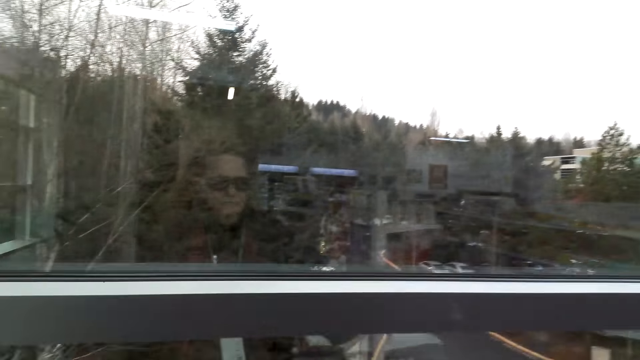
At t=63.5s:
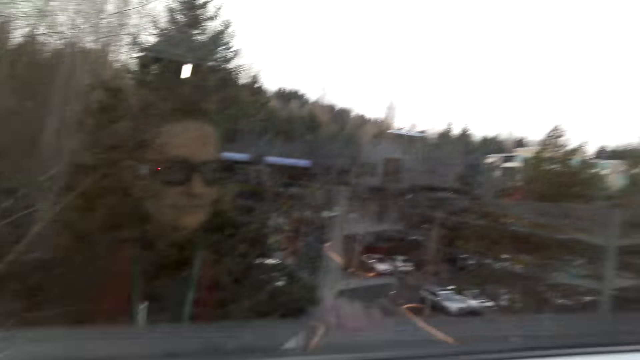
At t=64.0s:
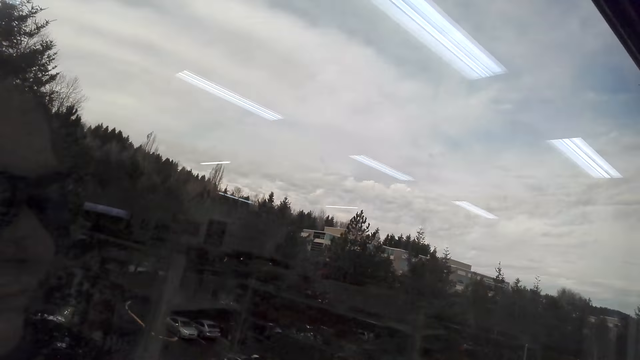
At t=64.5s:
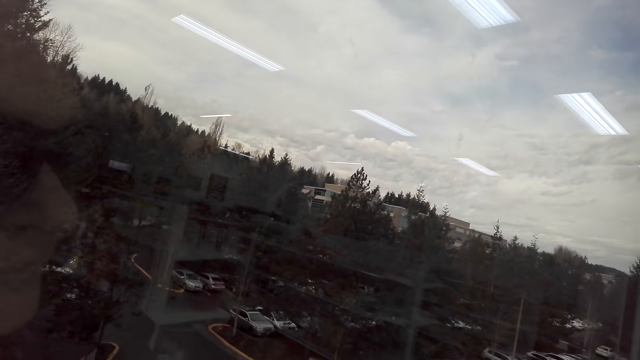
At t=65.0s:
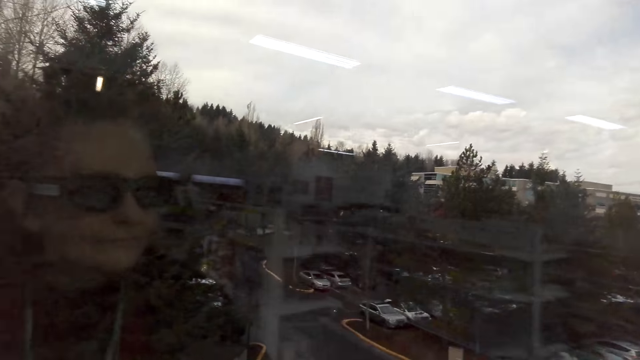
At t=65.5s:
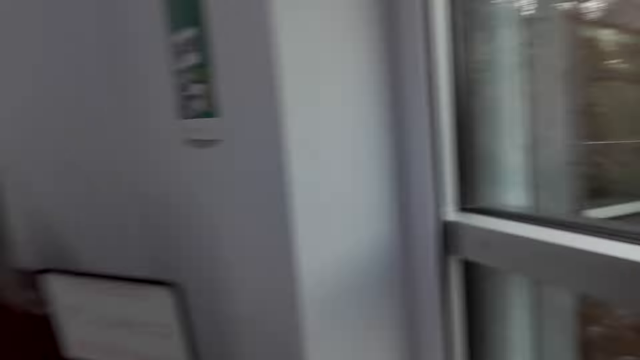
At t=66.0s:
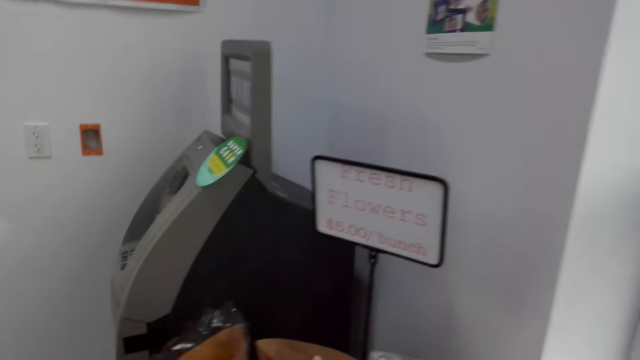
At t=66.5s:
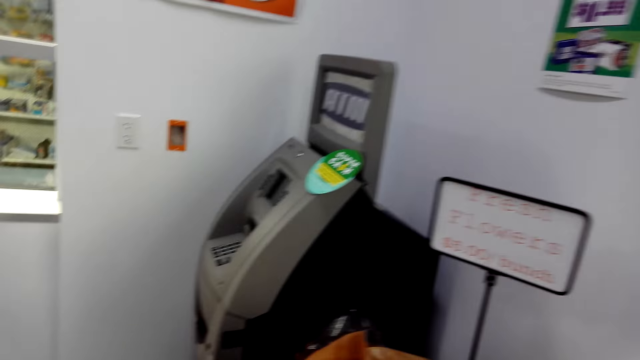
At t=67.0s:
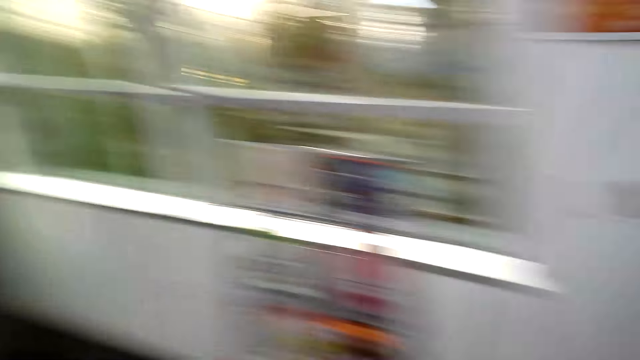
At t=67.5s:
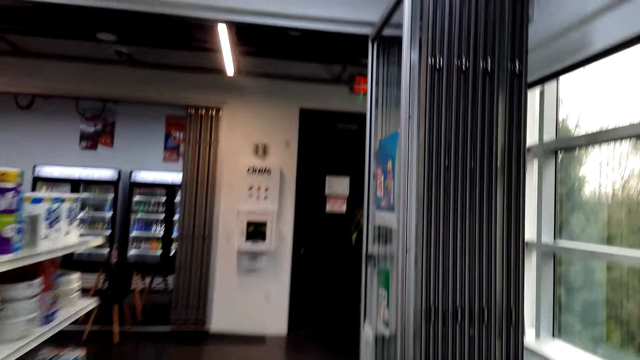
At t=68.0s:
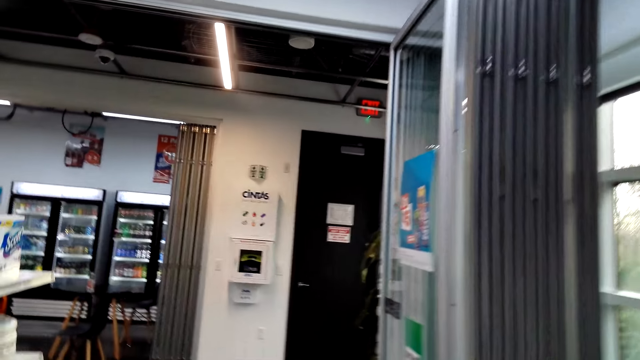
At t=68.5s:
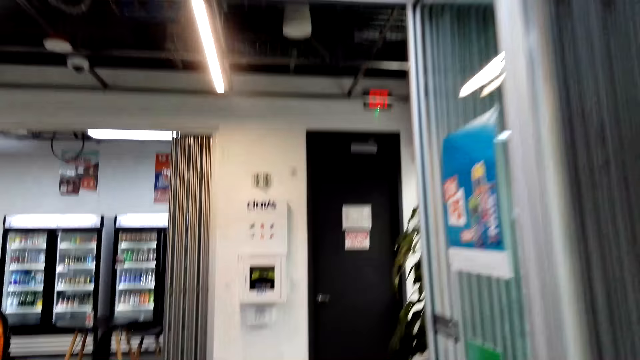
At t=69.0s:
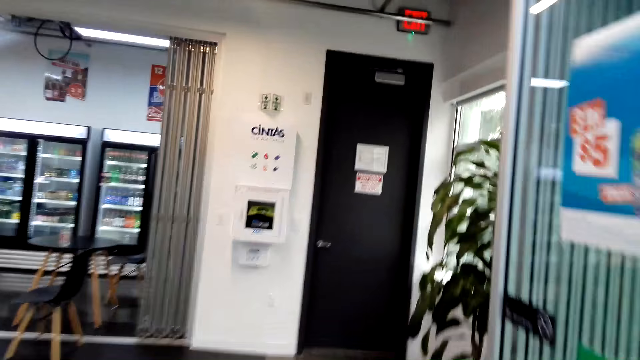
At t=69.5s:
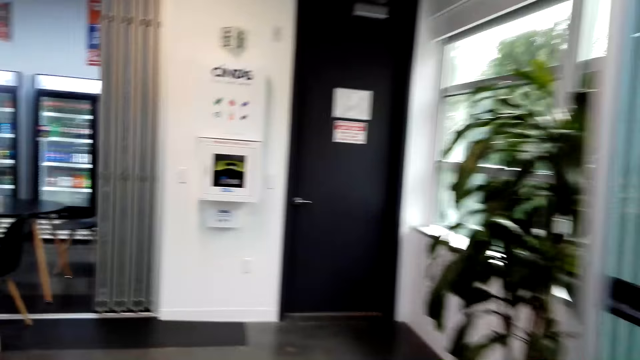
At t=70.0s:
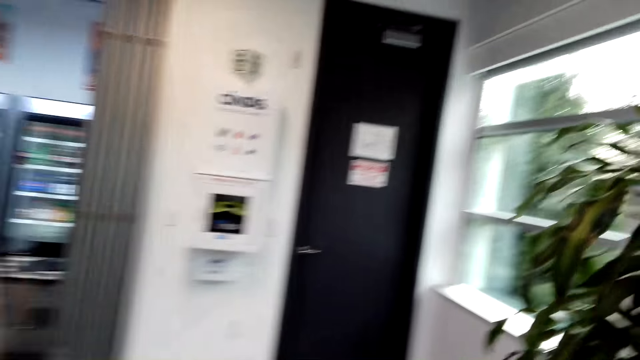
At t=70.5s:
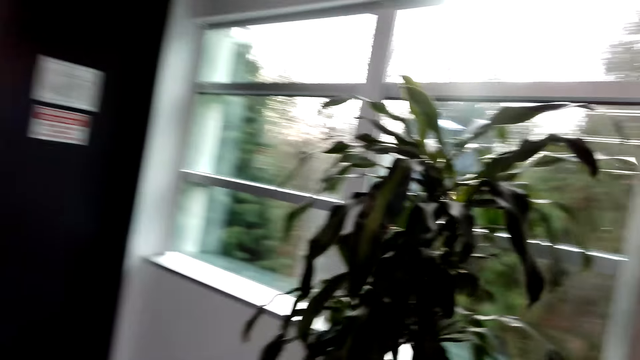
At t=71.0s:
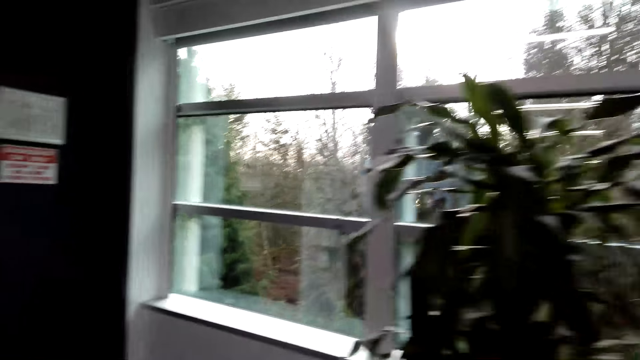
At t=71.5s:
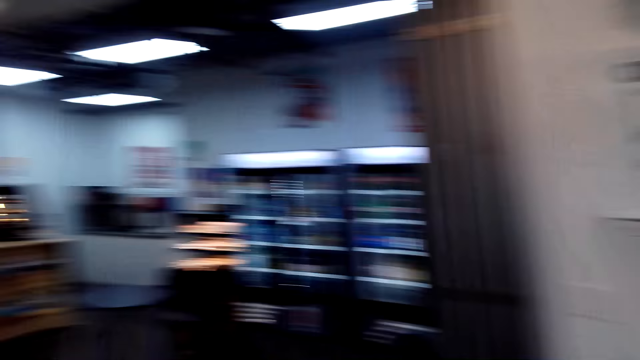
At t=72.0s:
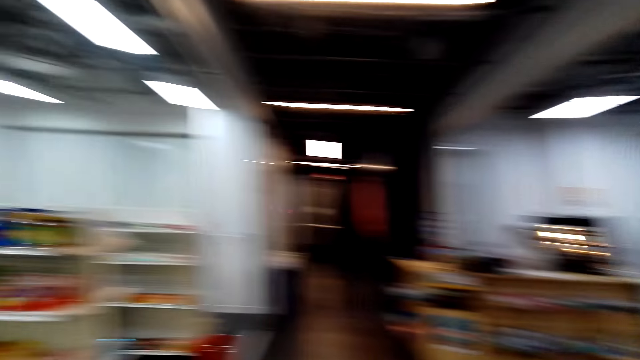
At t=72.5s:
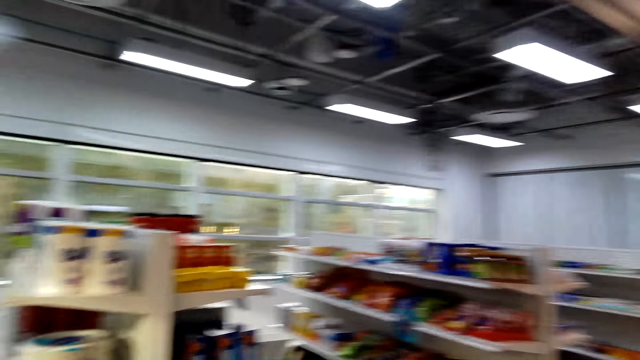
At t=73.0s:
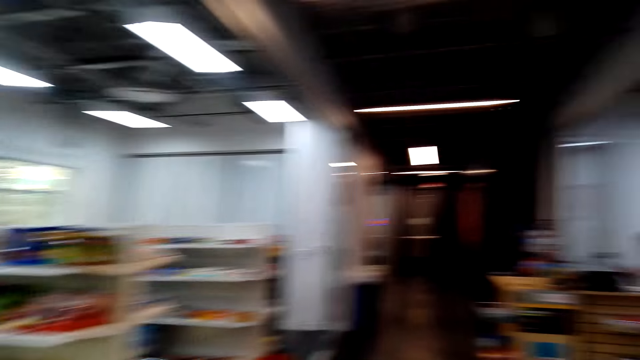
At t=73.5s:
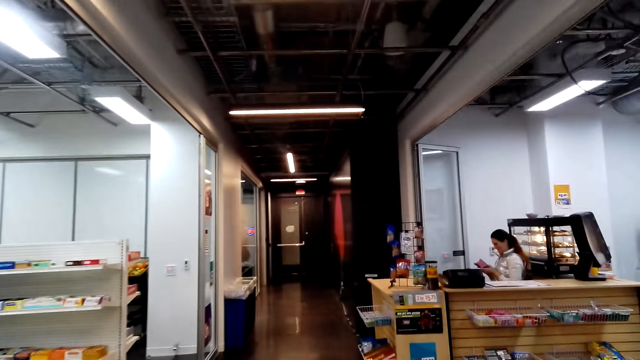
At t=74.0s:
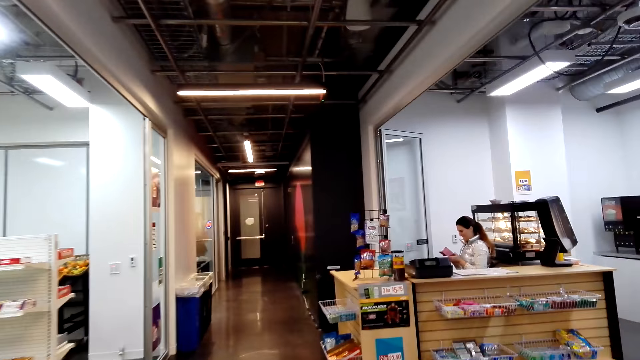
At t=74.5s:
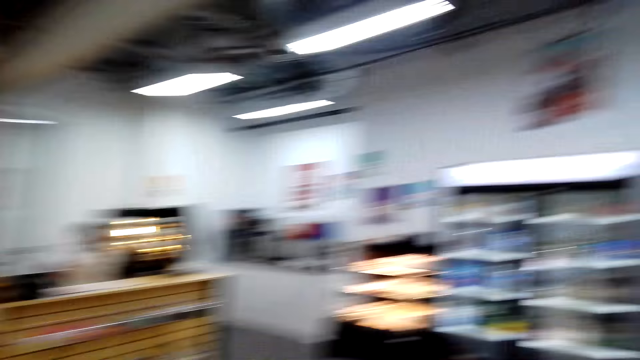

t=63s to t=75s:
The camera wearer looks through the window. They turn to the other side. They walk around the supermarket. They turn to the other side.

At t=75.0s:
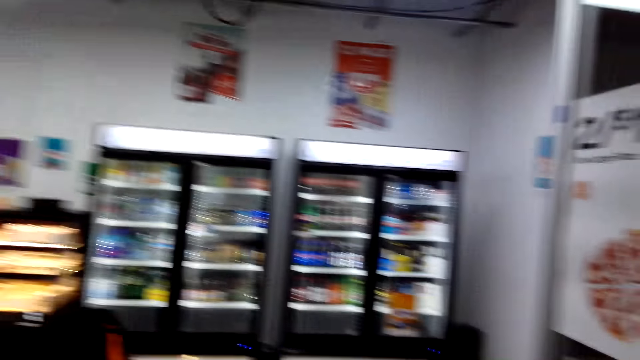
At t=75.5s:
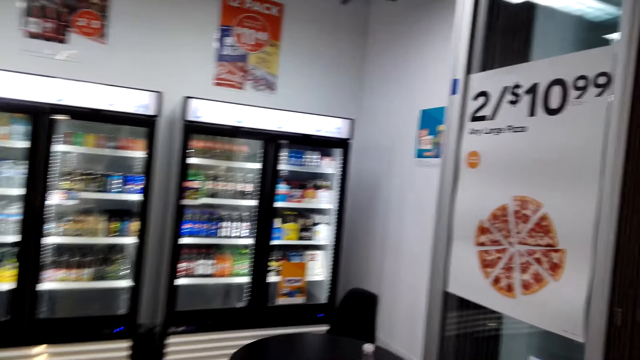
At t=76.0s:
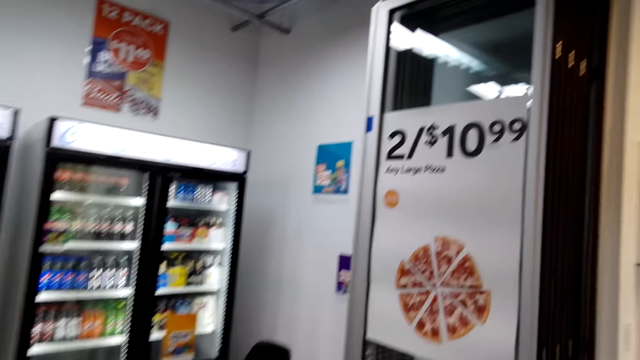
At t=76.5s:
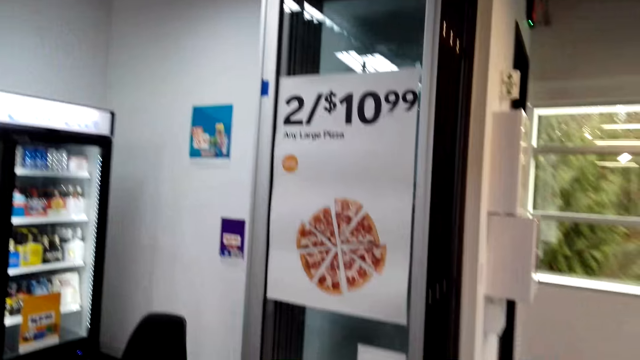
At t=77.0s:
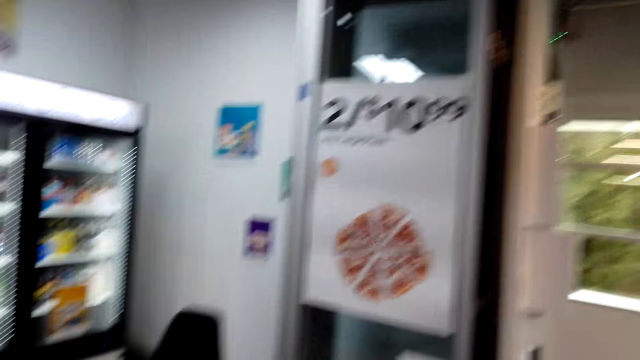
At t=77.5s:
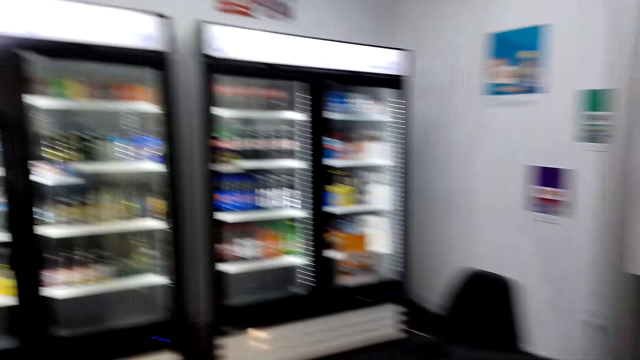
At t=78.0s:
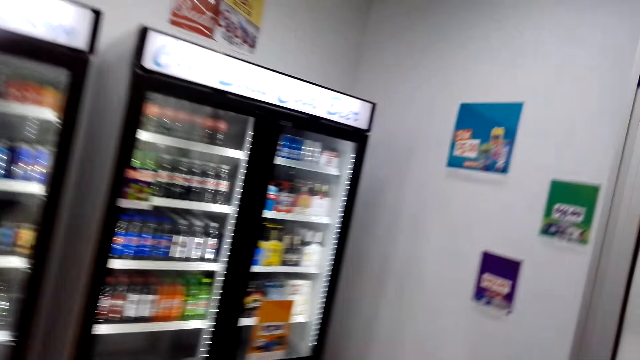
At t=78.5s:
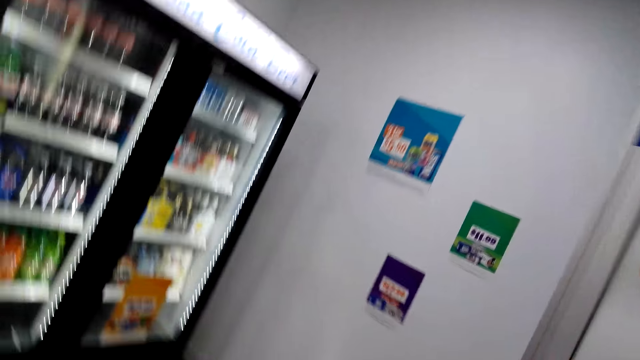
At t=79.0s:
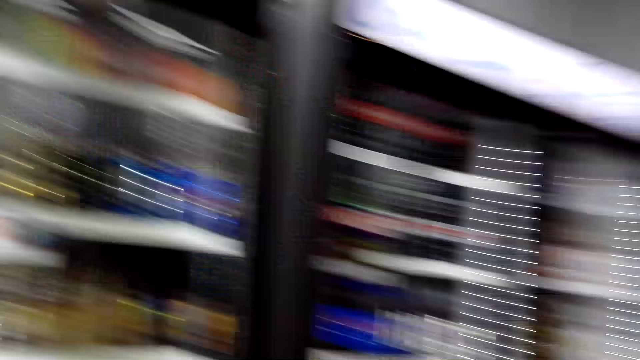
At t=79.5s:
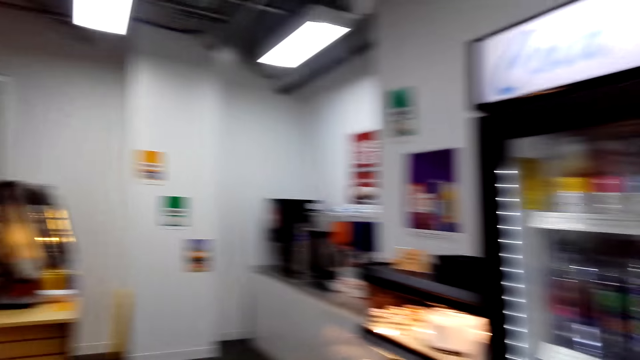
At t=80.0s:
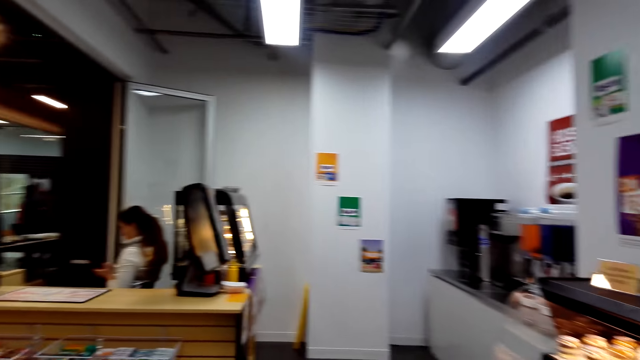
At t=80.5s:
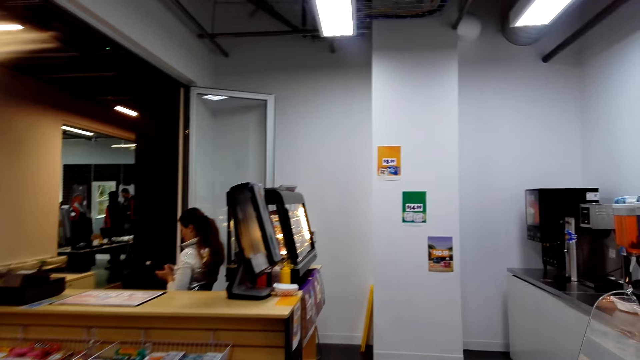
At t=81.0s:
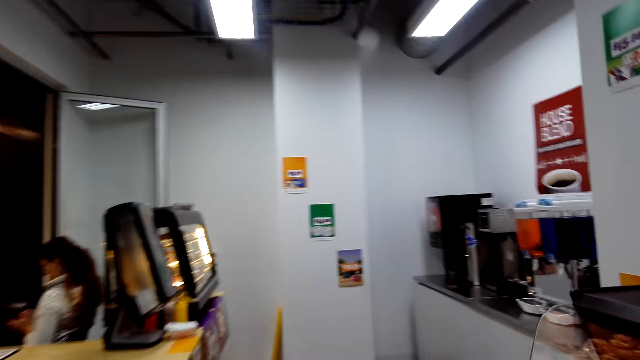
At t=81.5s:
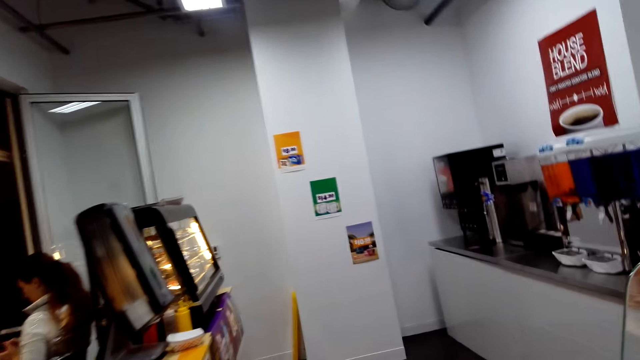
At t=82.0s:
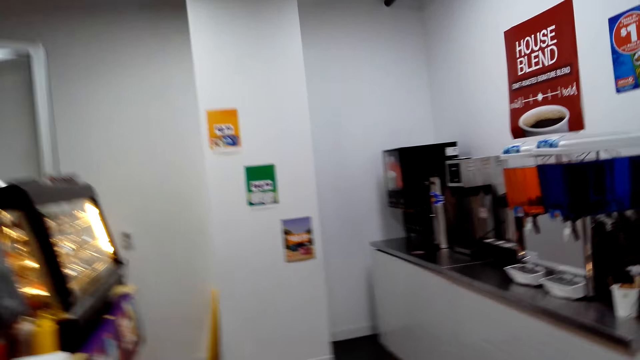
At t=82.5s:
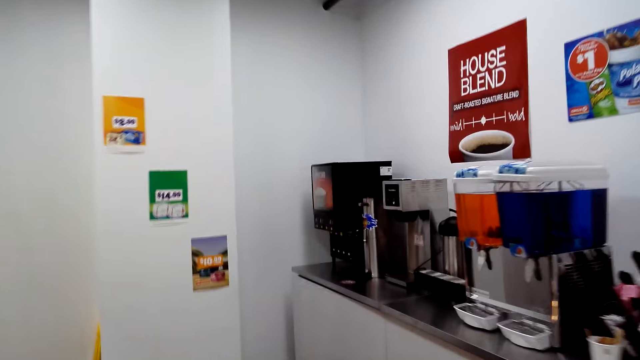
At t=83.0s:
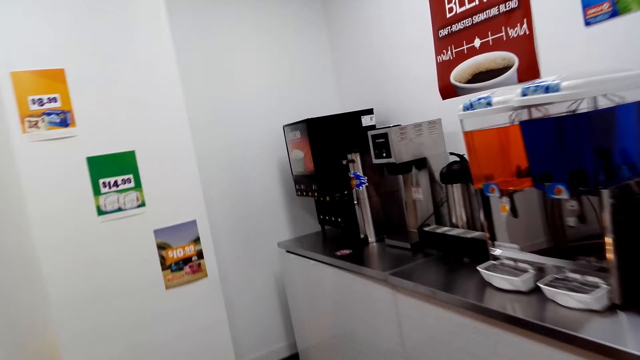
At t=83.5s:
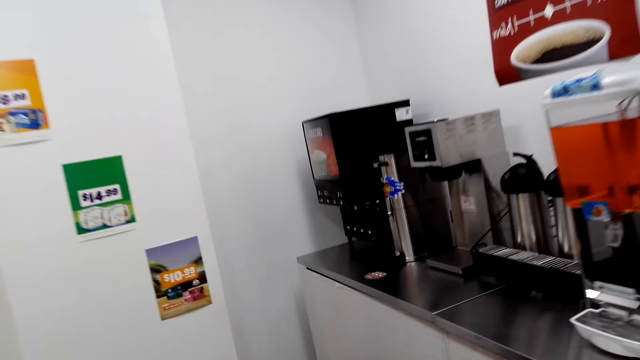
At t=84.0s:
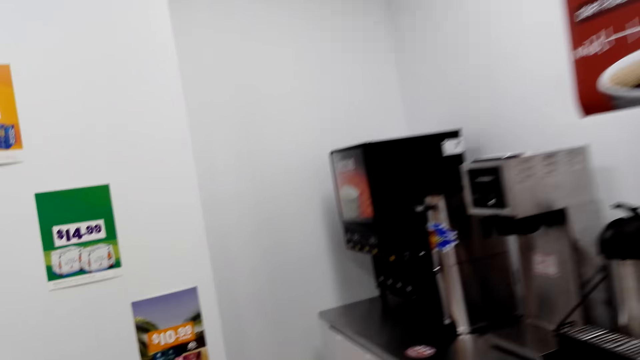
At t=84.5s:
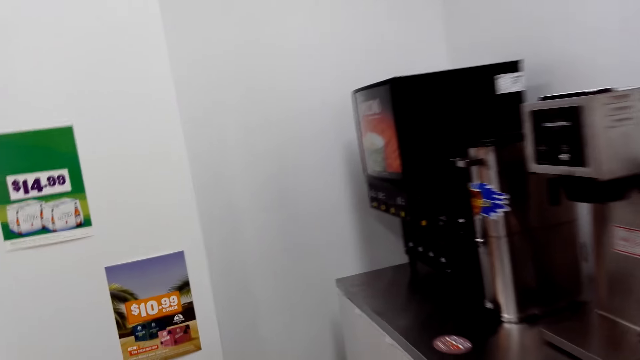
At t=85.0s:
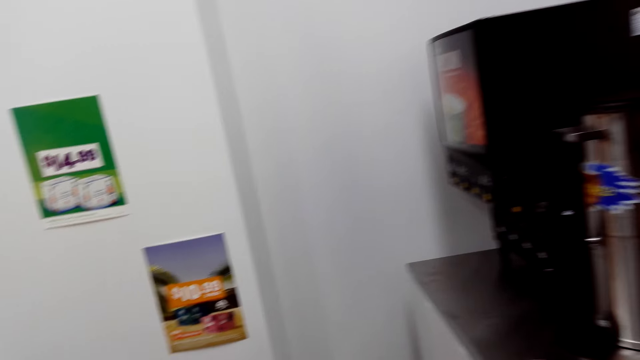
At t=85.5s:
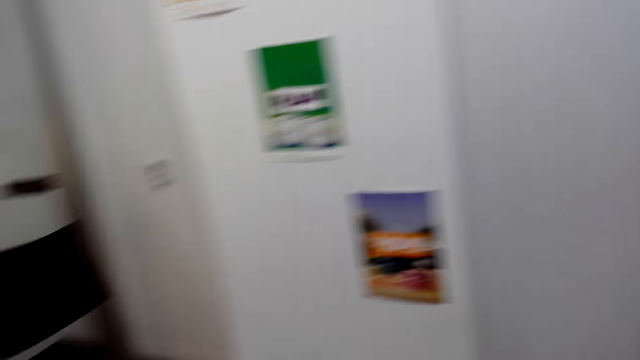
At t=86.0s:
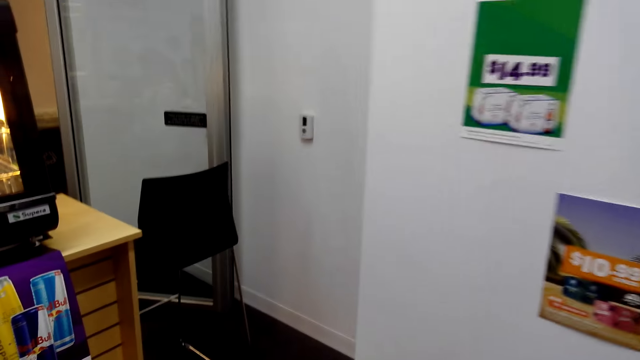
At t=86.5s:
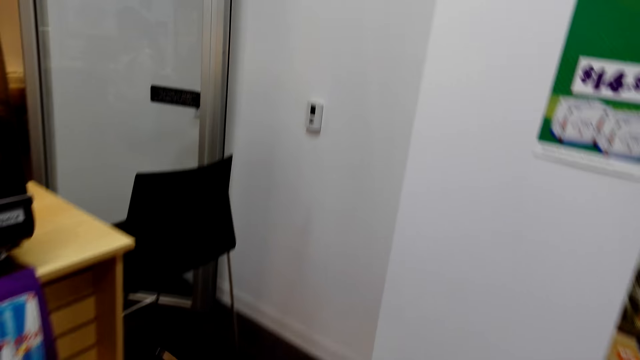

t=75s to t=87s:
The camera wearer walks towards the refrigerator. They look on the other side. They walk around the supermarket.
